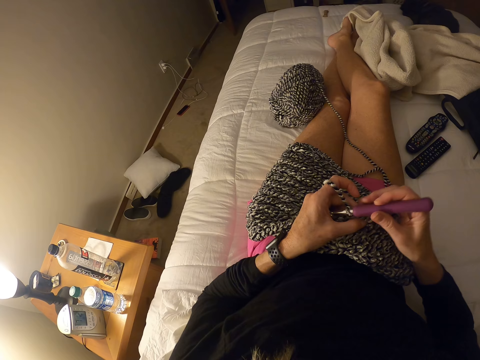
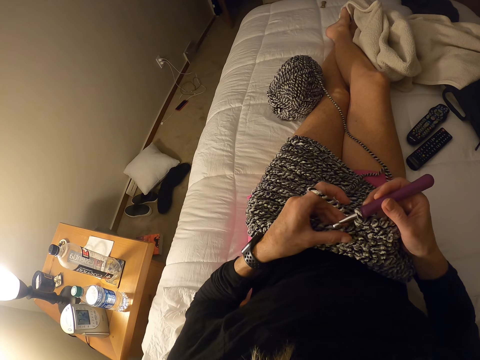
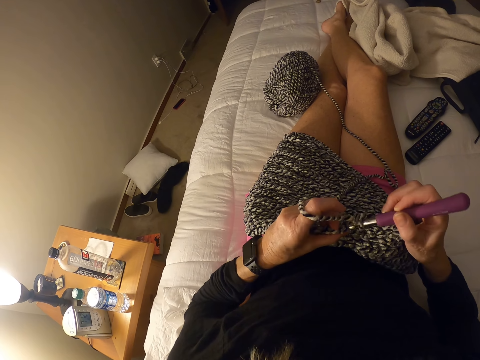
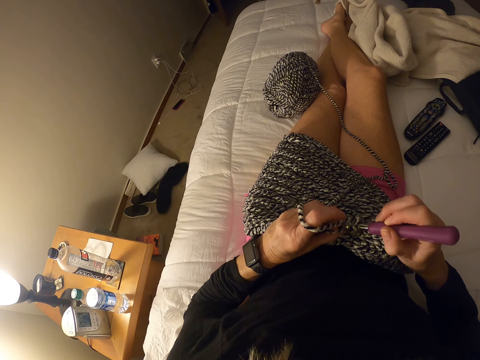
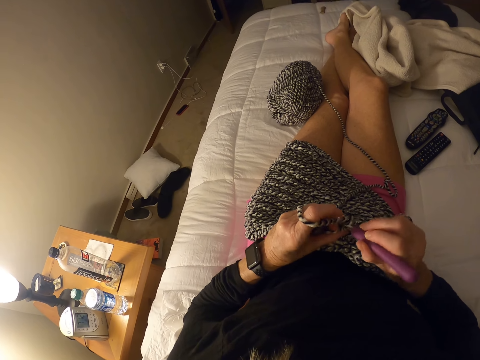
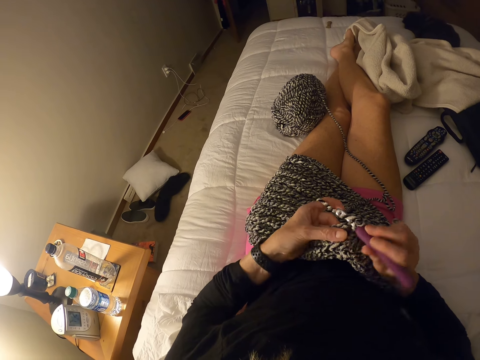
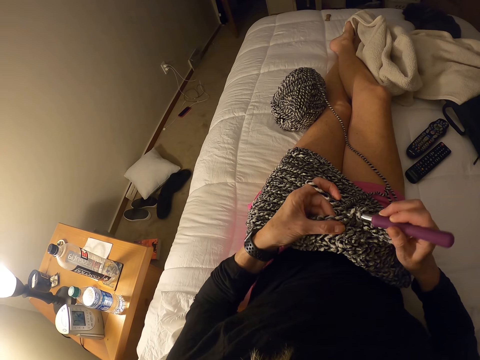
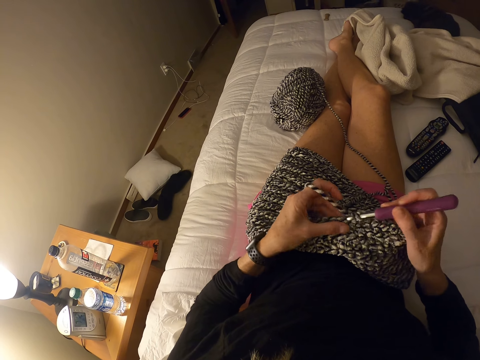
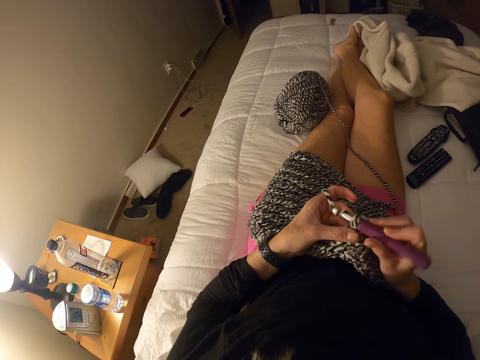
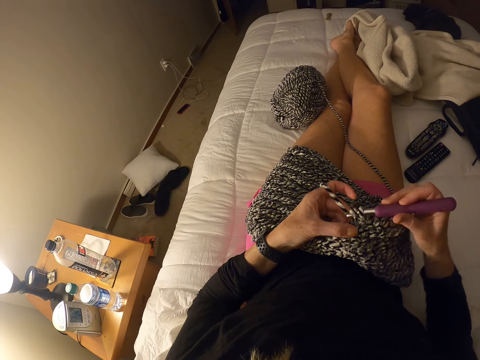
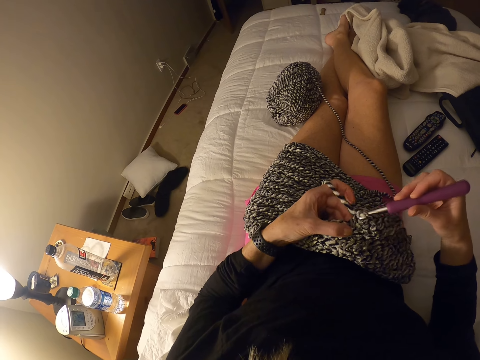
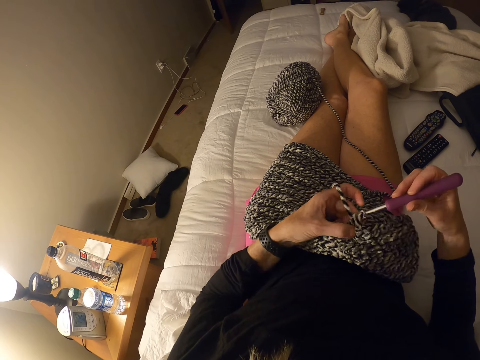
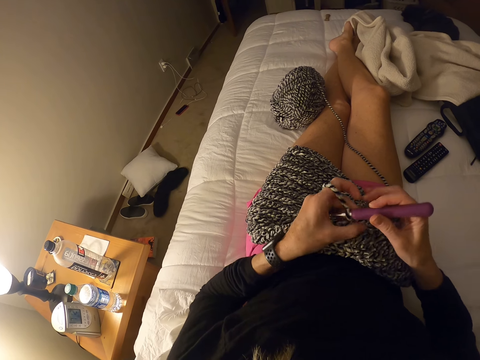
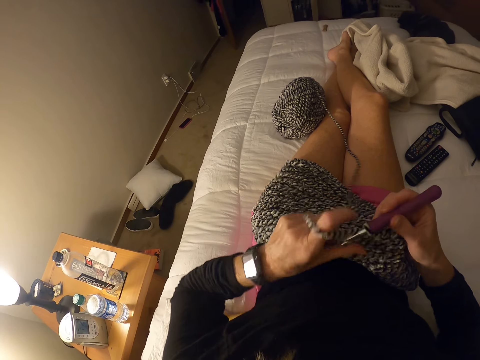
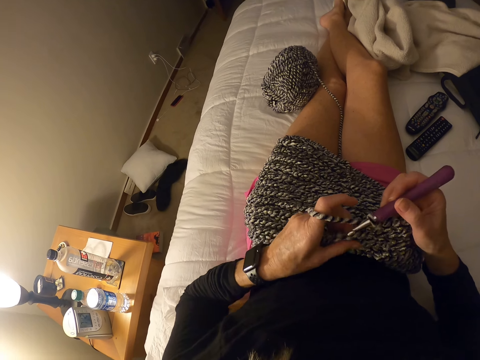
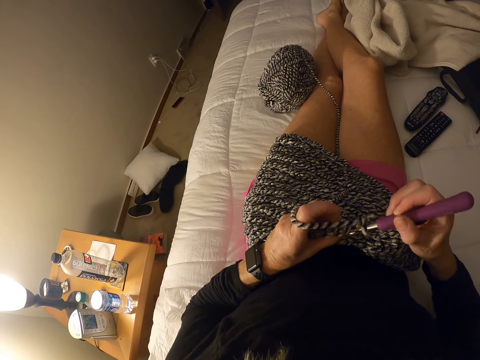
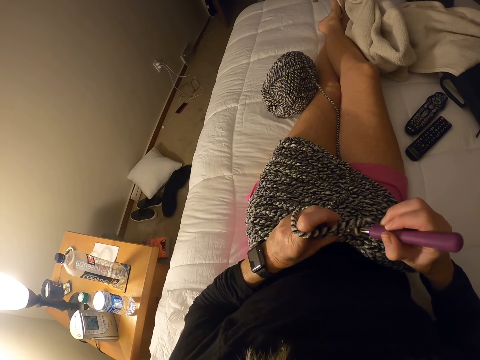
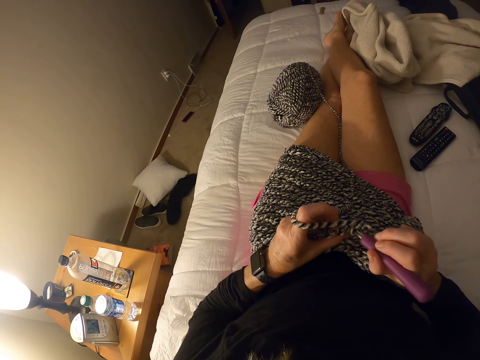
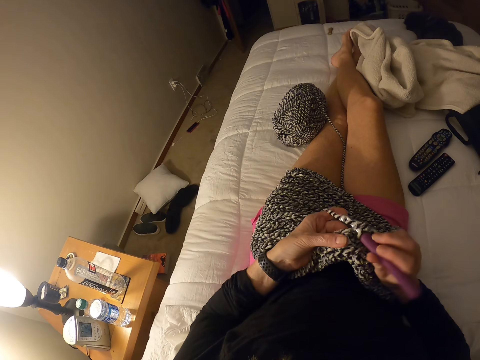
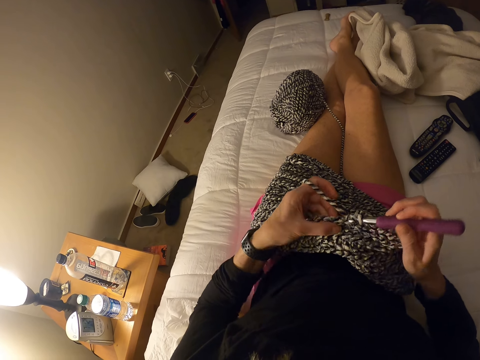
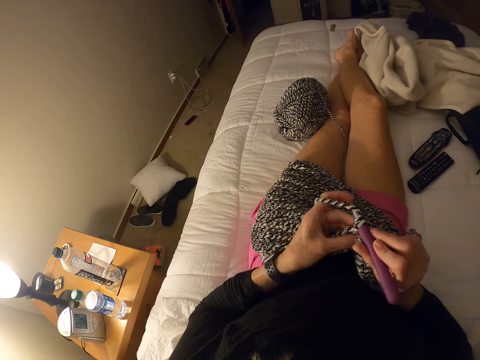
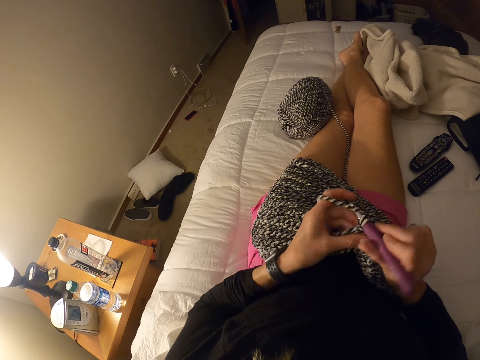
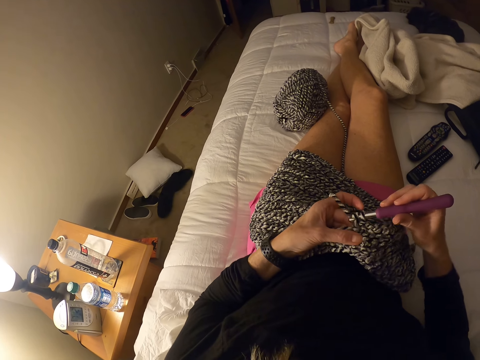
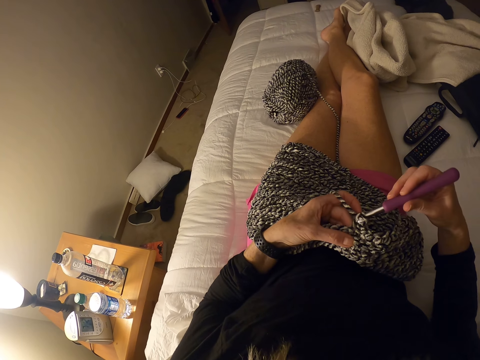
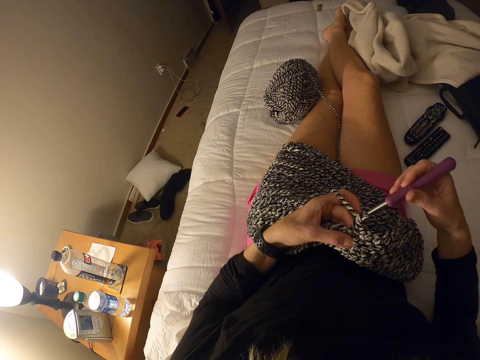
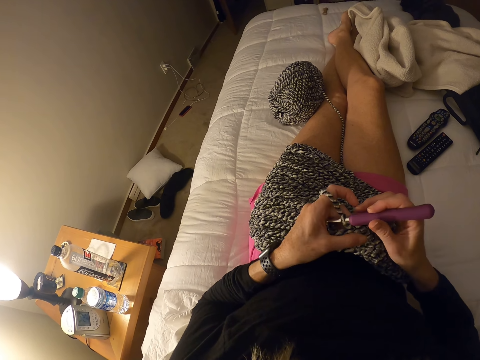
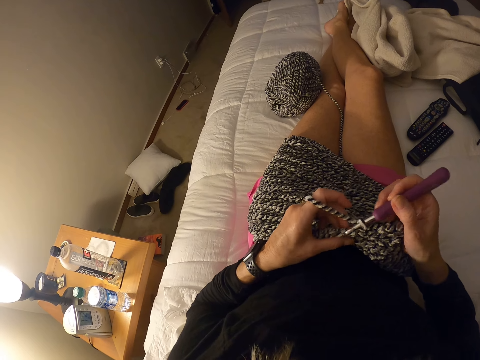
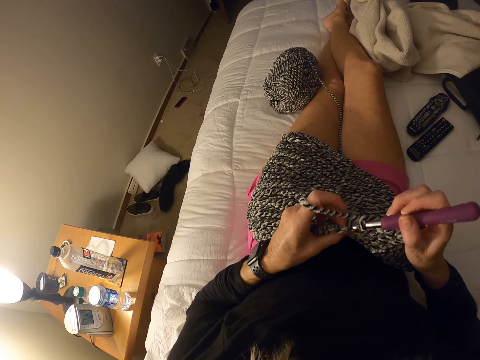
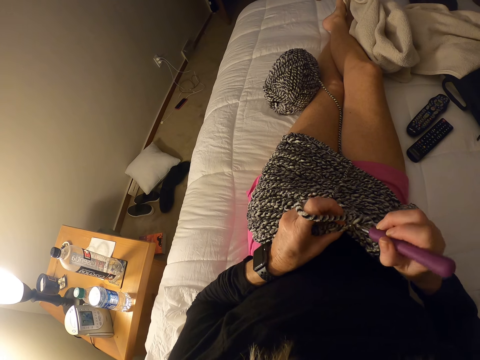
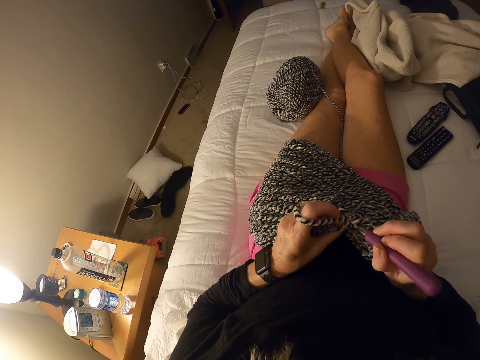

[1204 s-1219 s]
The camera wearer adjusts the piece of garment with her left hand. She crochets the piece of garment with the crochet hook.

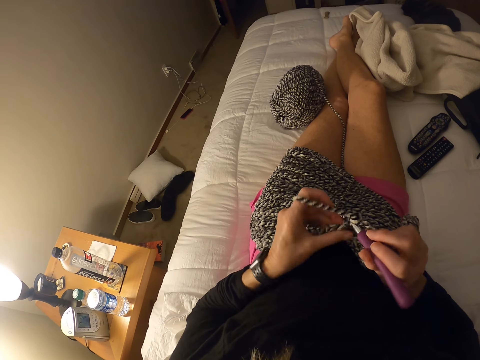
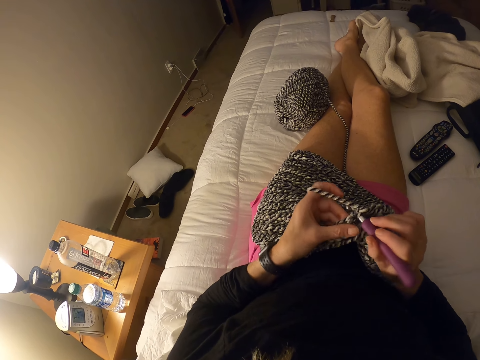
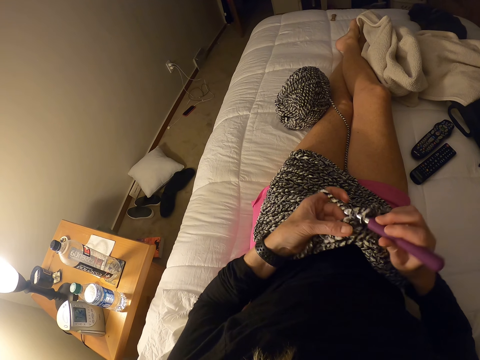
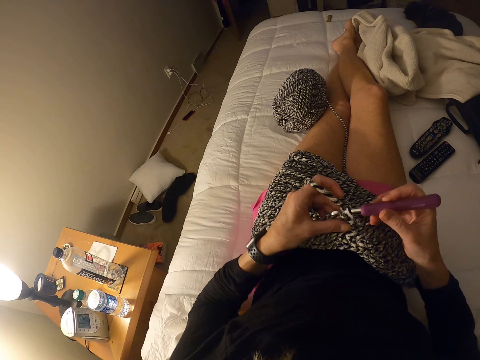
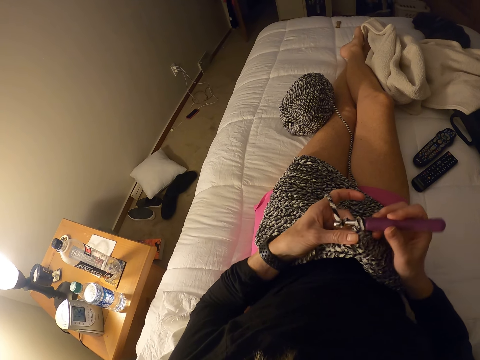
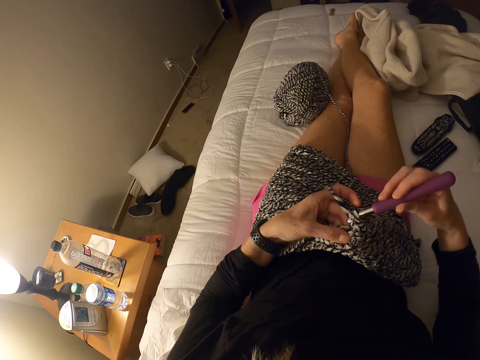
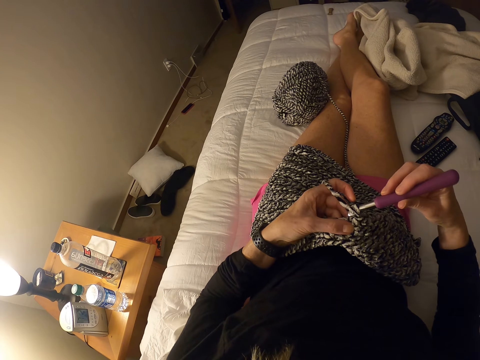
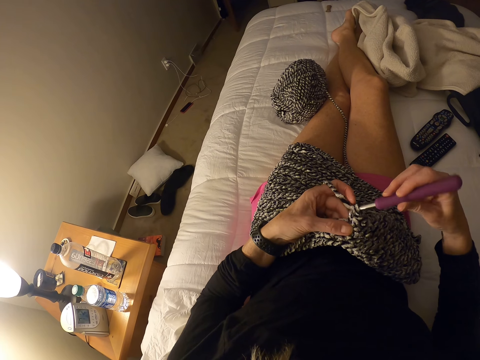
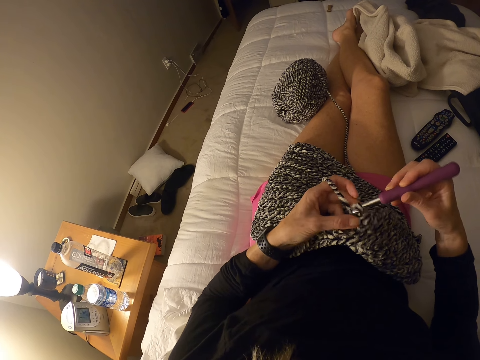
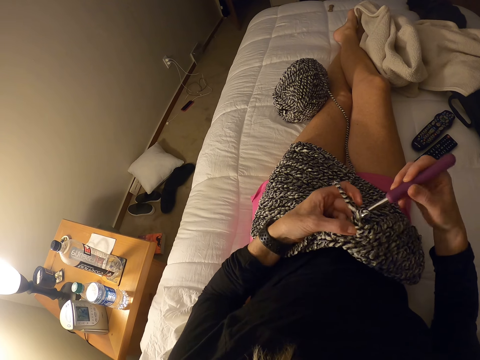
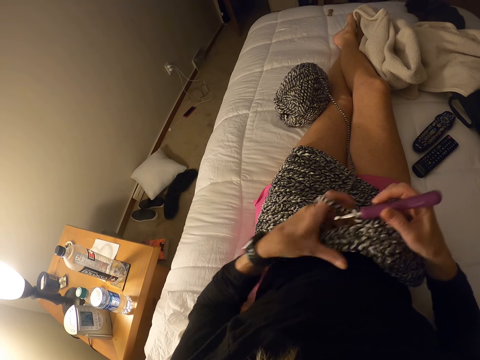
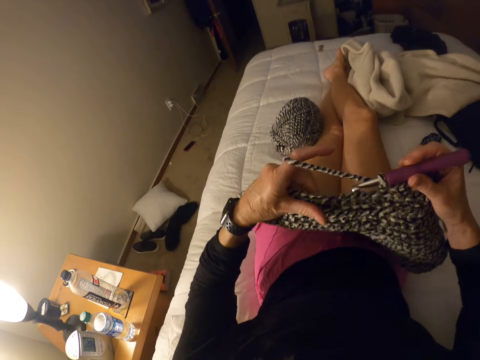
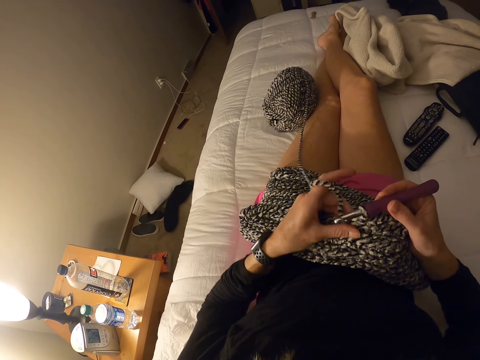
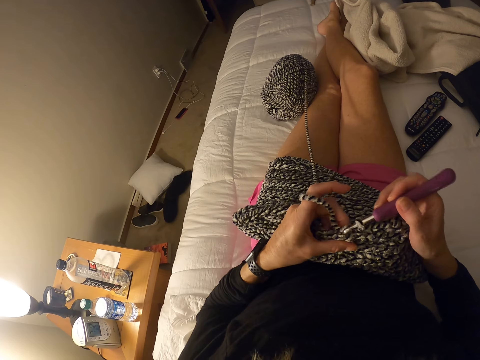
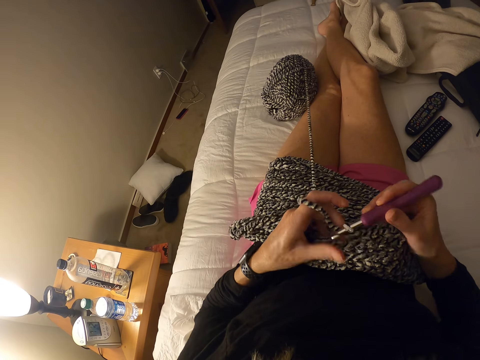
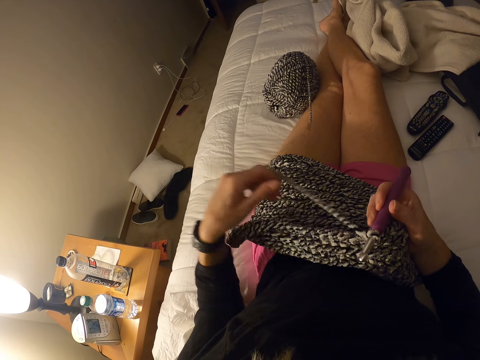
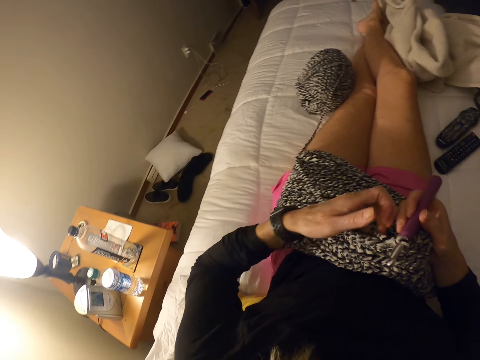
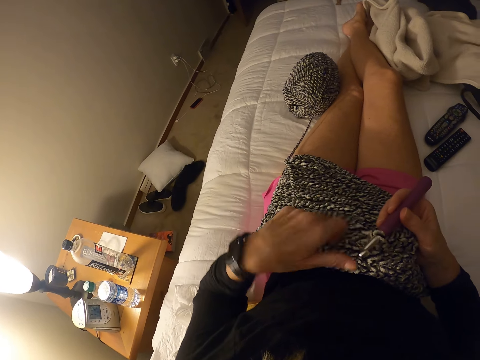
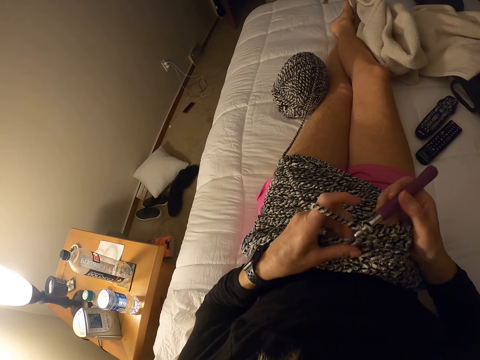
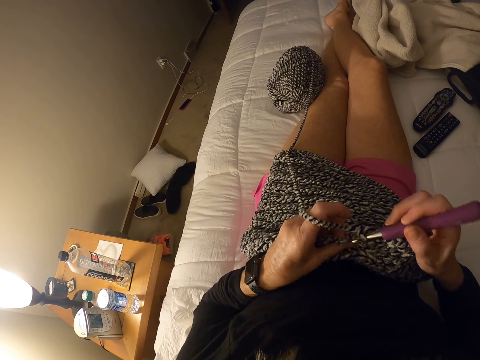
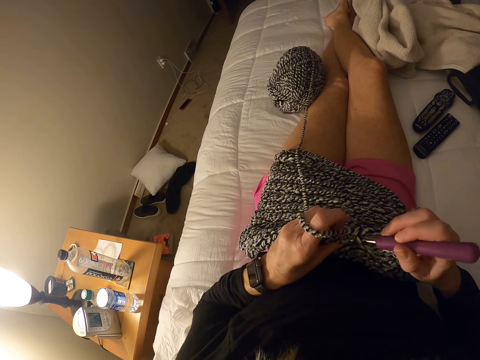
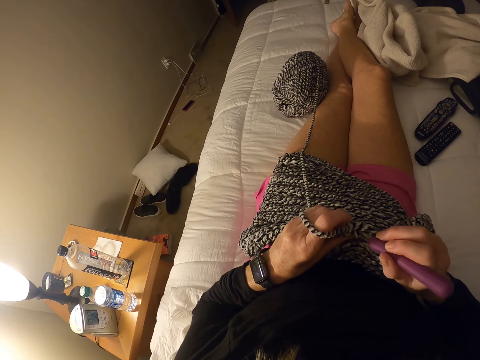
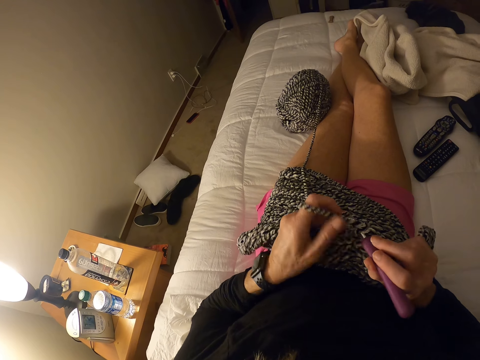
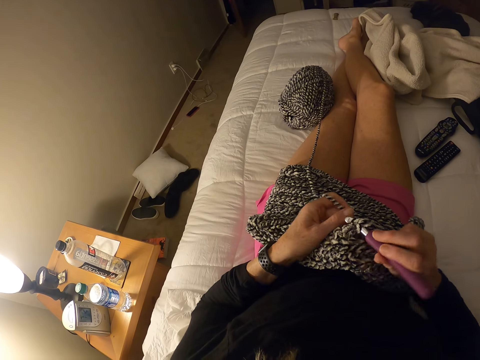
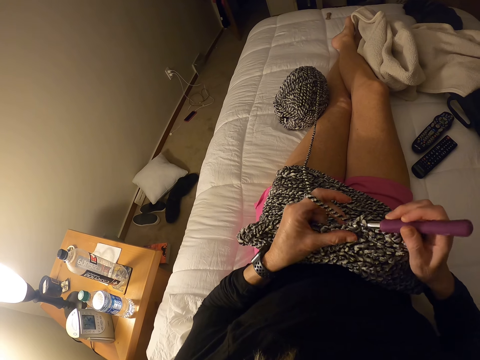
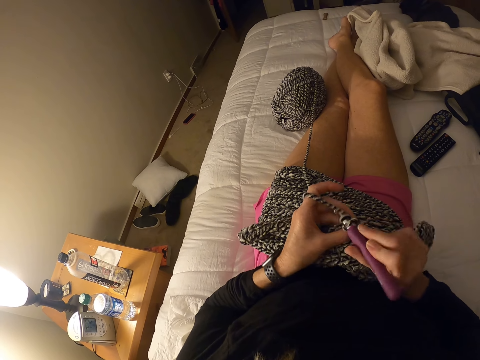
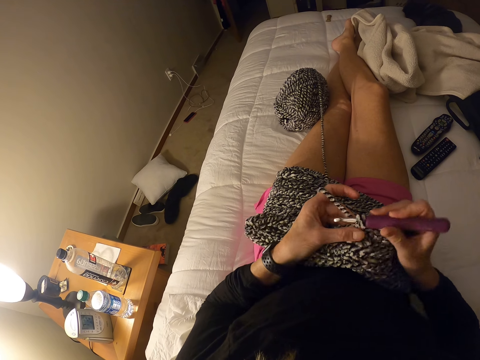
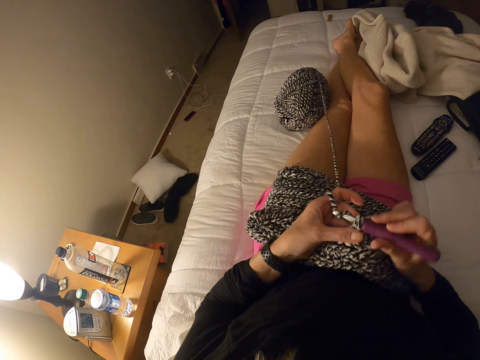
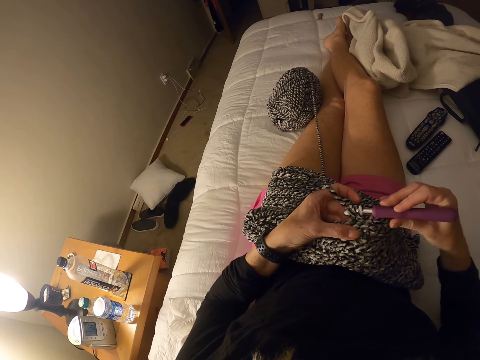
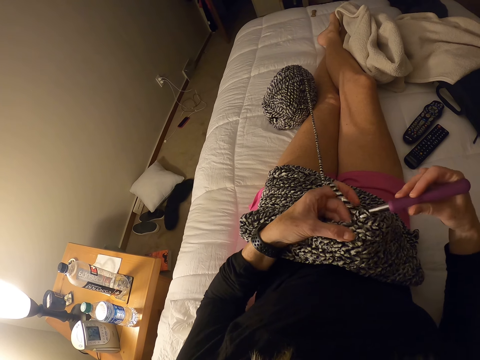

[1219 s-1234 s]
The camera wearer moves the piece of garment. She stretches the garment with her hand. She rolls the yarn or thread round her left hand. She crochets the piece of garment with the crochet hook. She interlocks the thread using the crochet hook.
